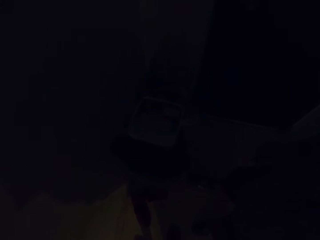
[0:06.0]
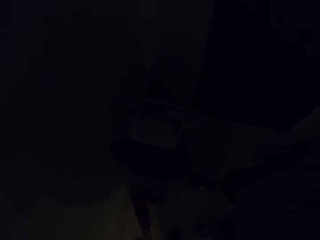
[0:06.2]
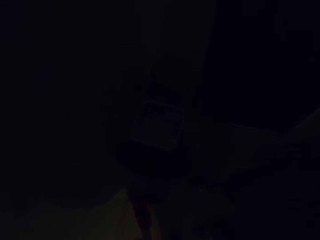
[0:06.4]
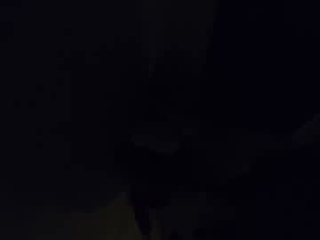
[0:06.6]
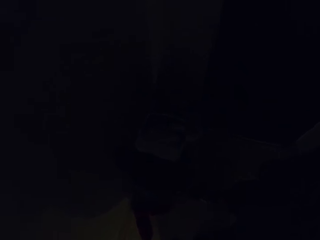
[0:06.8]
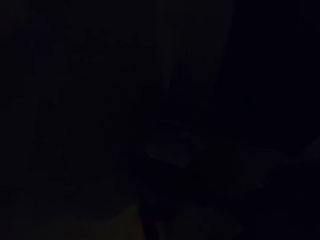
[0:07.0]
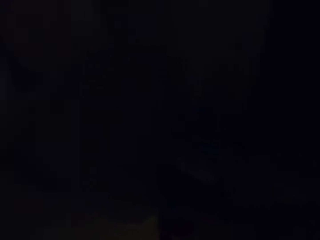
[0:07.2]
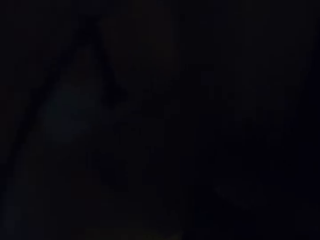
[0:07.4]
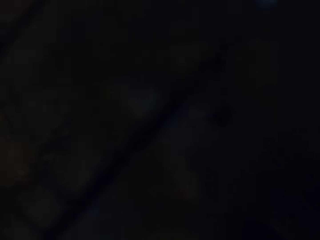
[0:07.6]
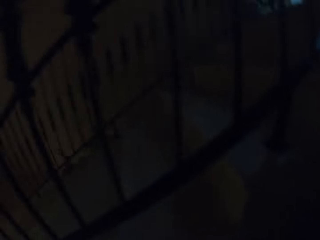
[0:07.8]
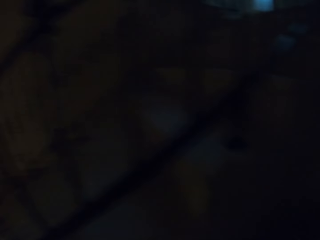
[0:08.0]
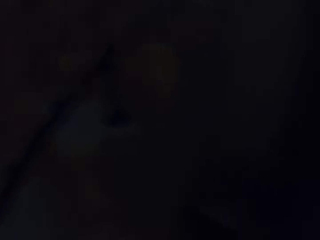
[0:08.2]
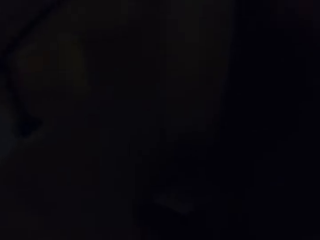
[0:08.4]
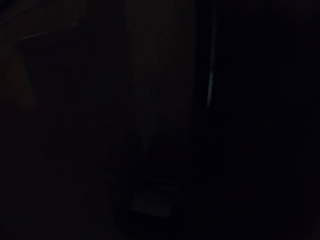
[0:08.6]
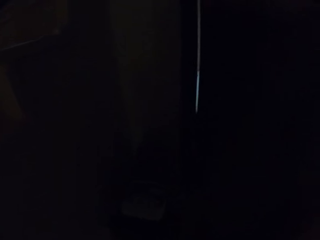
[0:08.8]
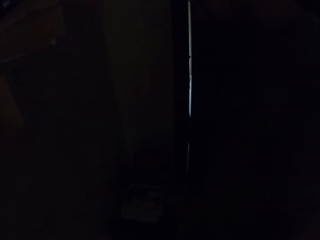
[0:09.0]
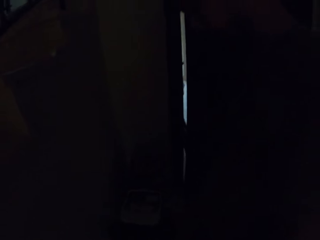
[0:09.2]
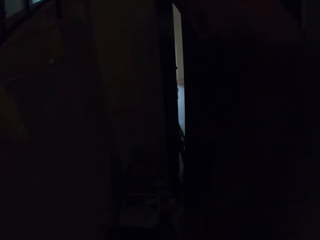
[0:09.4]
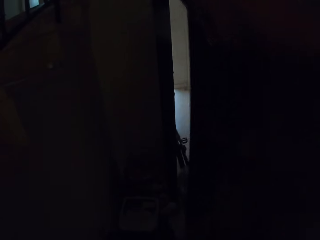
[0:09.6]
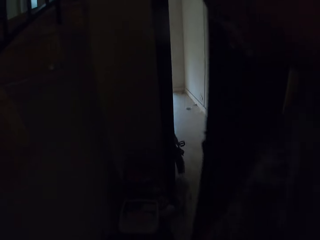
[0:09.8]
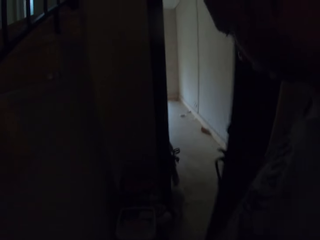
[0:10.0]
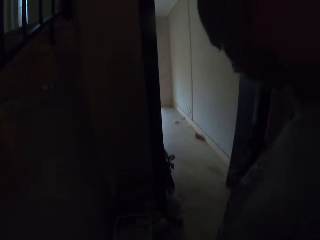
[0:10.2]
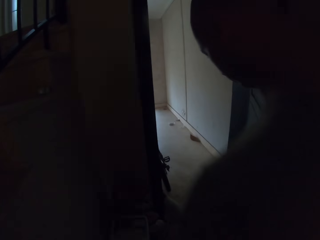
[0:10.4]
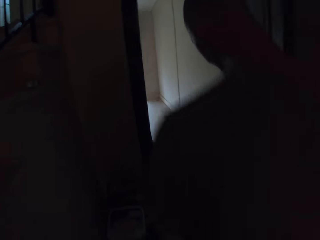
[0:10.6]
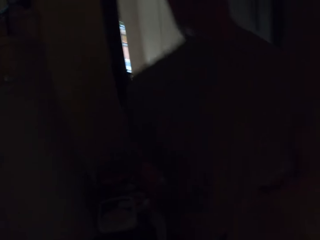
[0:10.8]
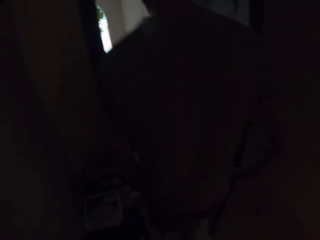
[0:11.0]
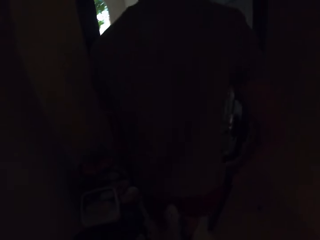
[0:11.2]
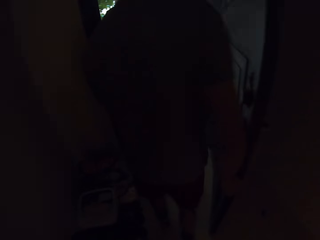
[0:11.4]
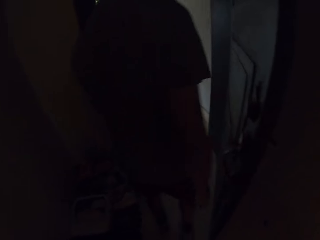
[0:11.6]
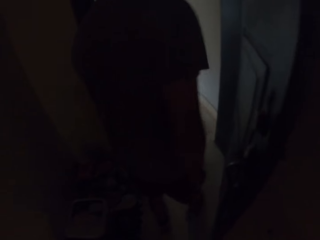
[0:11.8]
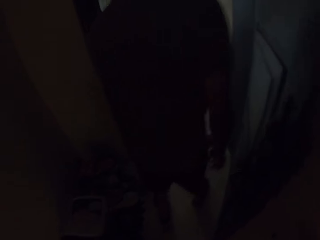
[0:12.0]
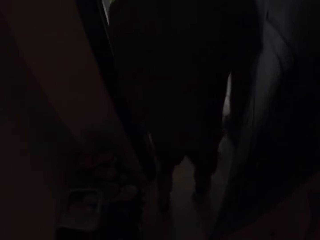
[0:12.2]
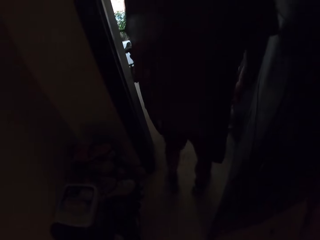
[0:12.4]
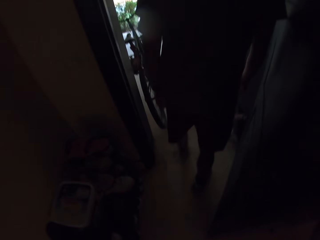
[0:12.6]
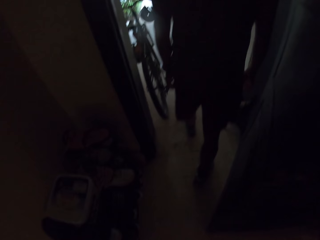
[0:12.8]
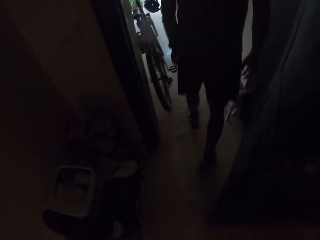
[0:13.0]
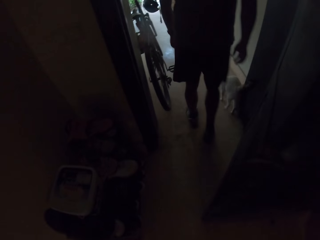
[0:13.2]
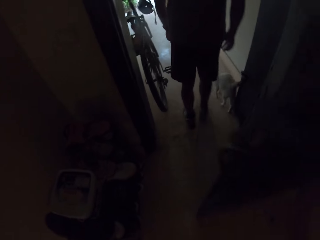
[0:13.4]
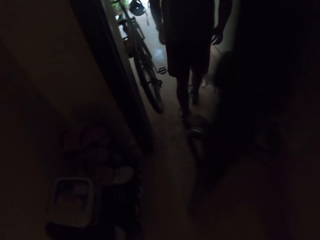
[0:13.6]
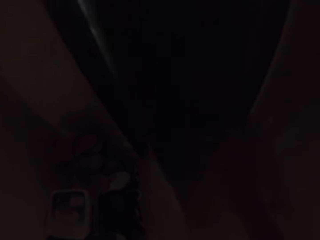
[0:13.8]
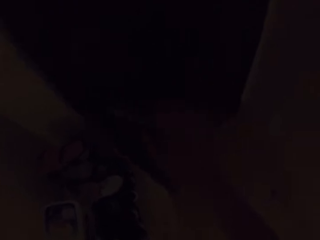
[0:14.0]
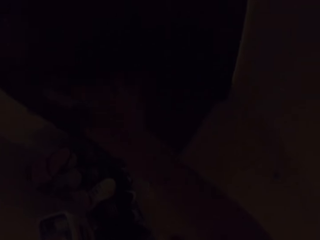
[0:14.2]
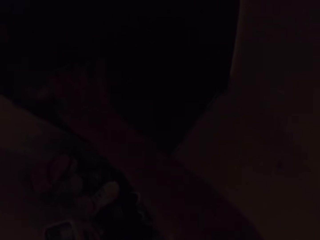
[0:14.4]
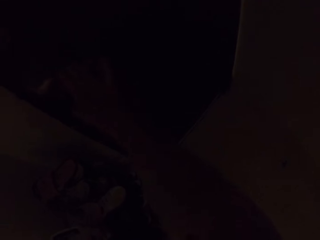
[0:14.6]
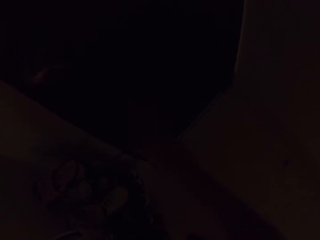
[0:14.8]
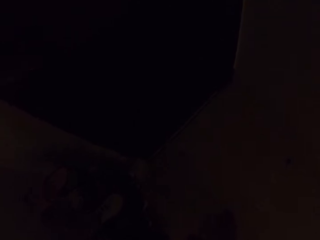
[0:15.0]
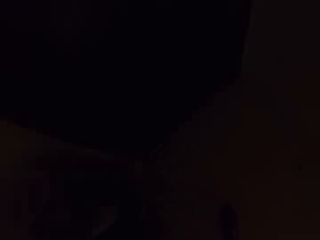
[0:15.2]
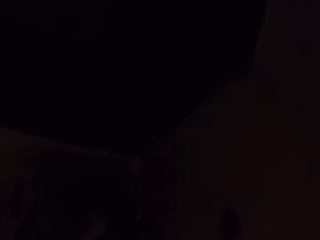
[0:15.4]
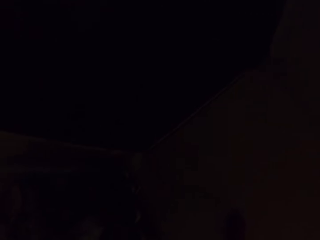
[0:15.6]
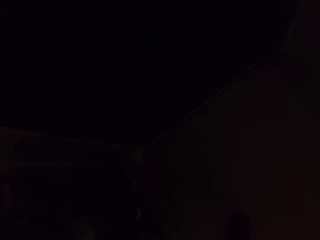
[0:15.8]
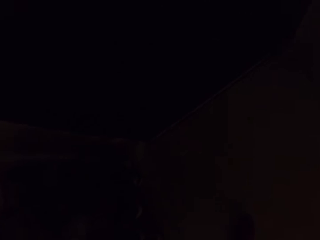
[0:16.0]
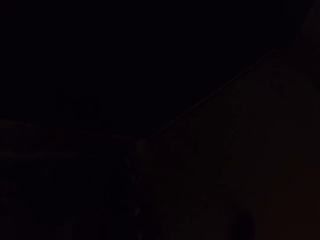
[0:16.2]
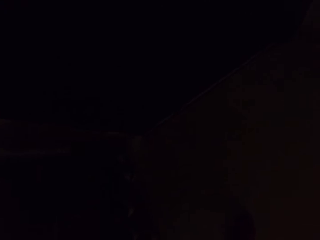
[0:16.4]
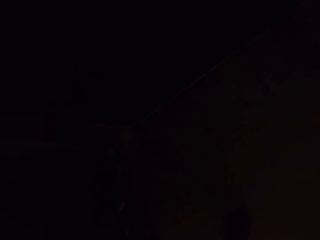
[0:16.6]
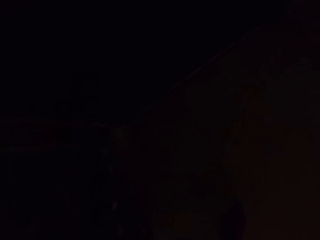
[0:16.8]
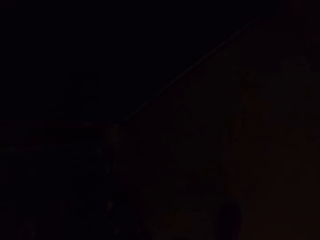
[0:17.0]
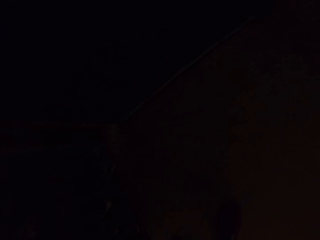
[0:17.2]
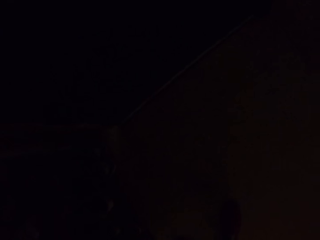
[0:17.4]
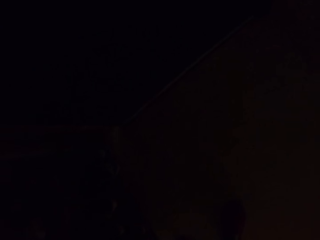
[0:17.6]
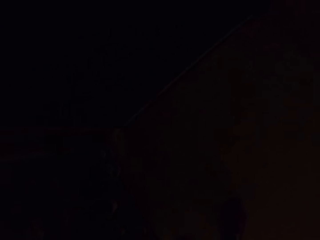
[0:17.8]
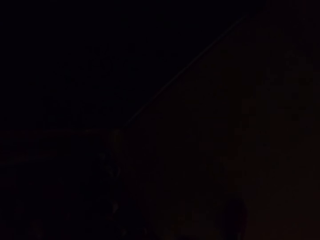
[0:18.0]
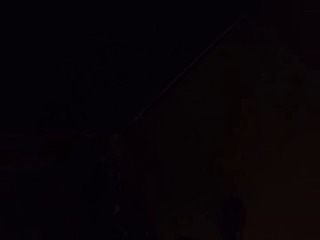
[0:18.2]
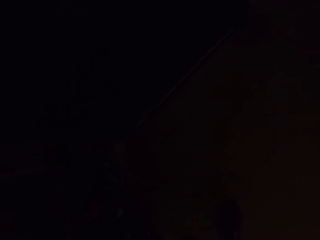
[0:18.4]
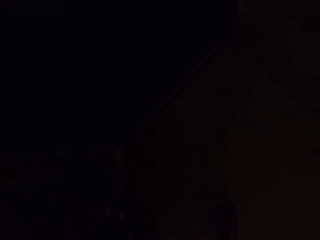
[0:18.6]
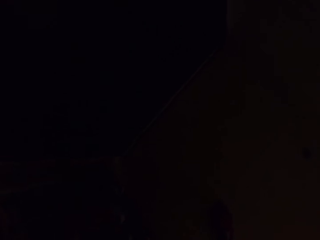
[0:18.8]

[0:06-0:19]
The camera wearer looks at the shoes. A man talks. The camera wearer looks around. The man opens the door. The man walks and talks. The camera wearer talks. They close the door.

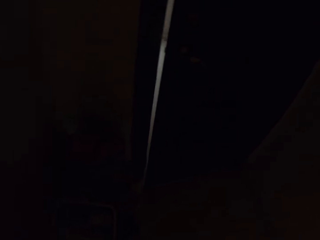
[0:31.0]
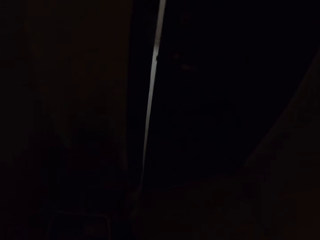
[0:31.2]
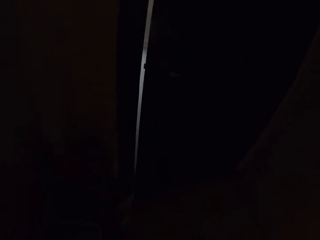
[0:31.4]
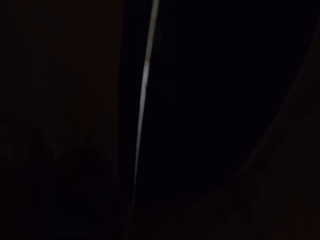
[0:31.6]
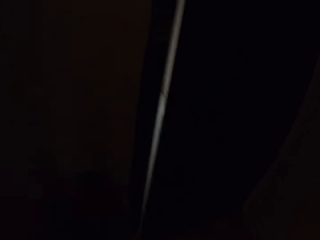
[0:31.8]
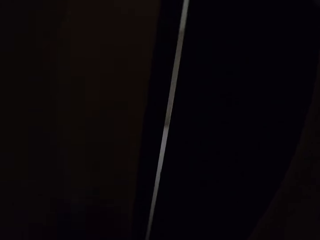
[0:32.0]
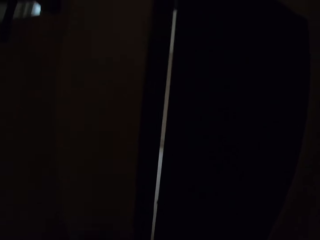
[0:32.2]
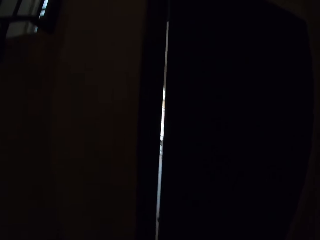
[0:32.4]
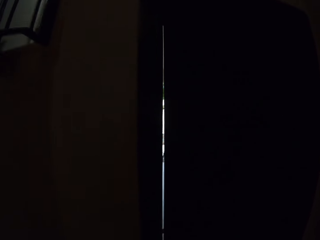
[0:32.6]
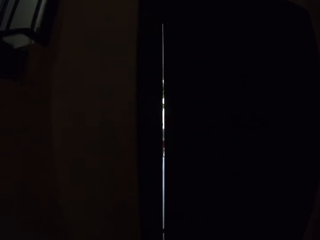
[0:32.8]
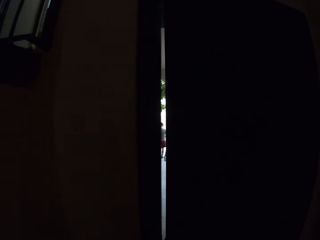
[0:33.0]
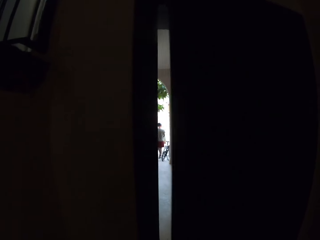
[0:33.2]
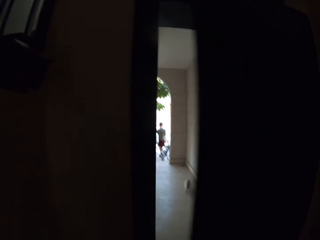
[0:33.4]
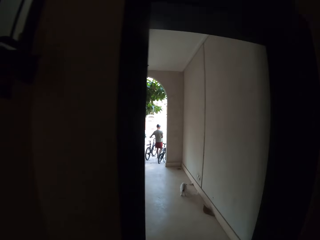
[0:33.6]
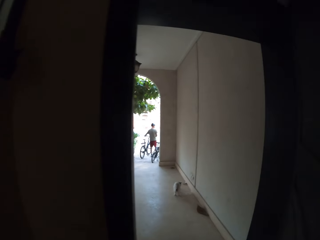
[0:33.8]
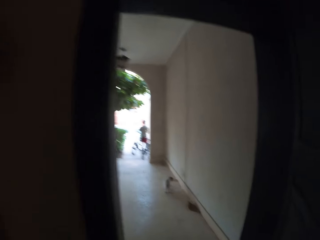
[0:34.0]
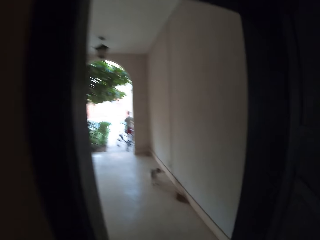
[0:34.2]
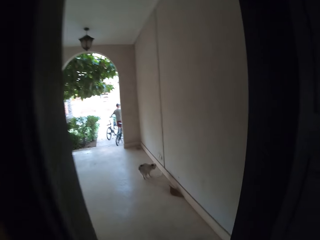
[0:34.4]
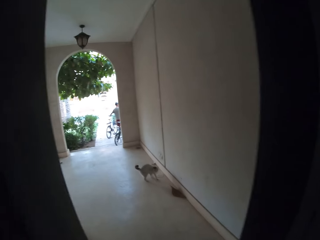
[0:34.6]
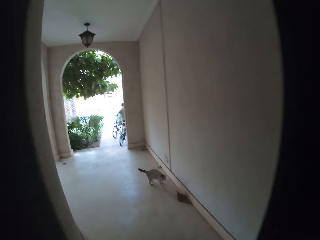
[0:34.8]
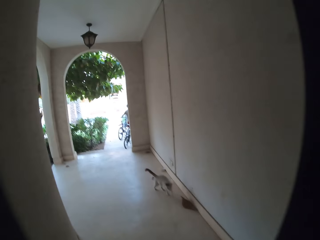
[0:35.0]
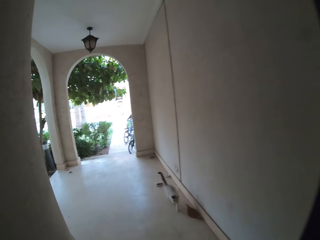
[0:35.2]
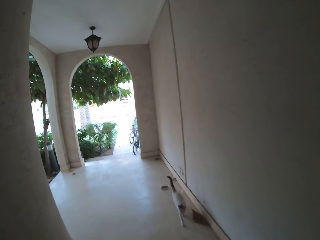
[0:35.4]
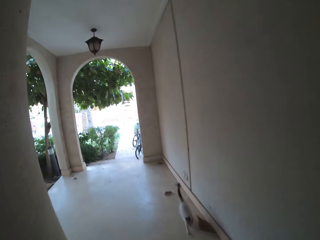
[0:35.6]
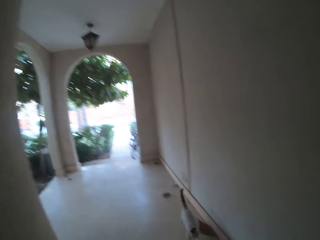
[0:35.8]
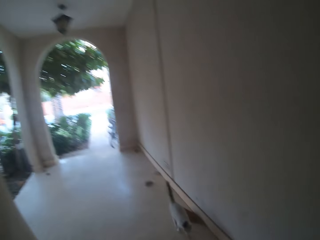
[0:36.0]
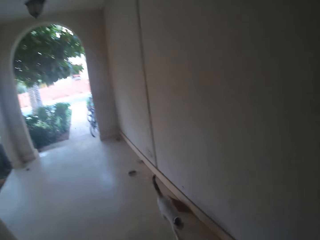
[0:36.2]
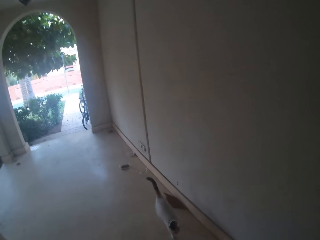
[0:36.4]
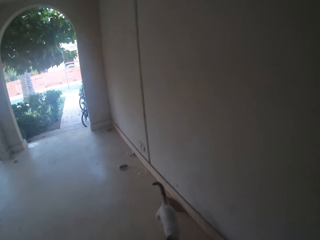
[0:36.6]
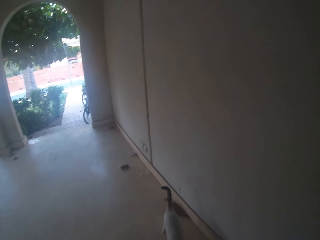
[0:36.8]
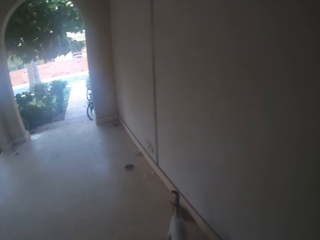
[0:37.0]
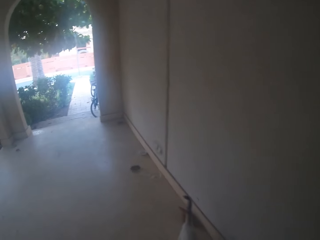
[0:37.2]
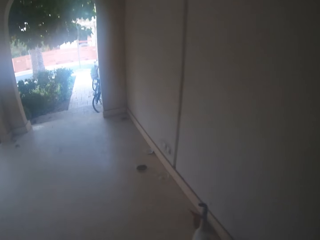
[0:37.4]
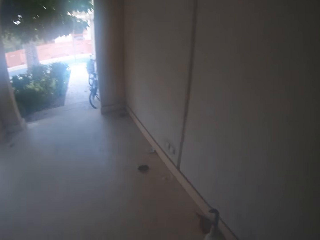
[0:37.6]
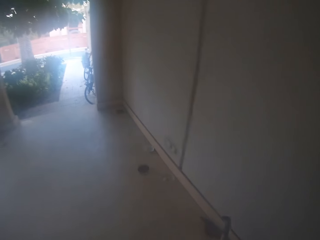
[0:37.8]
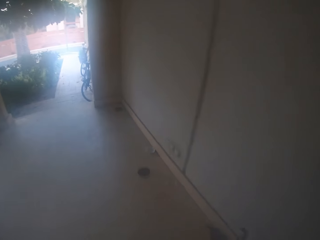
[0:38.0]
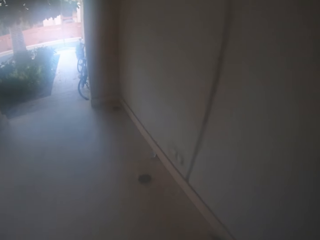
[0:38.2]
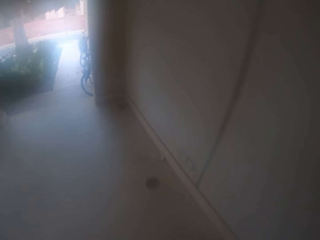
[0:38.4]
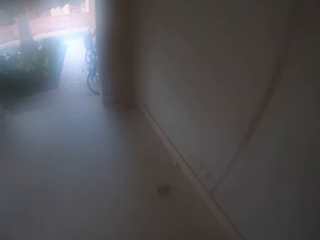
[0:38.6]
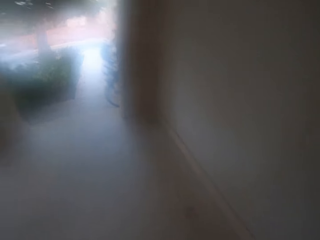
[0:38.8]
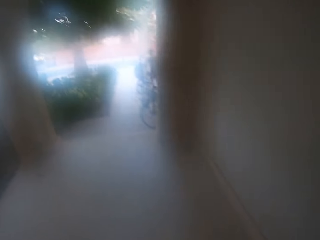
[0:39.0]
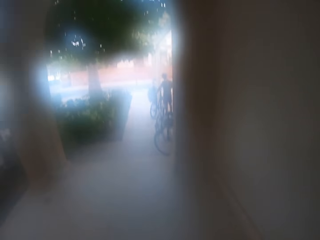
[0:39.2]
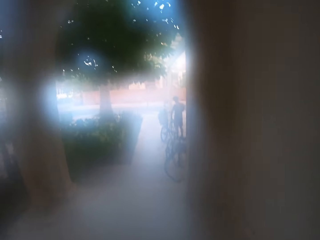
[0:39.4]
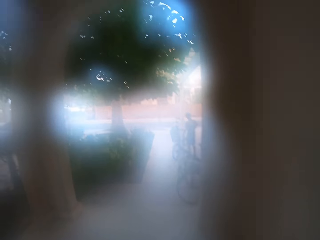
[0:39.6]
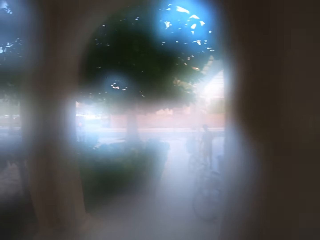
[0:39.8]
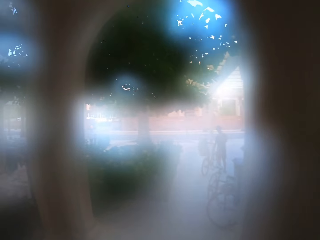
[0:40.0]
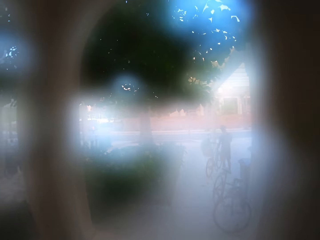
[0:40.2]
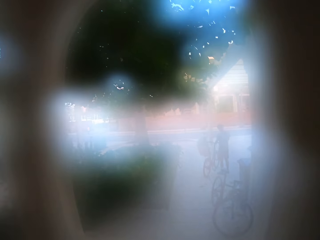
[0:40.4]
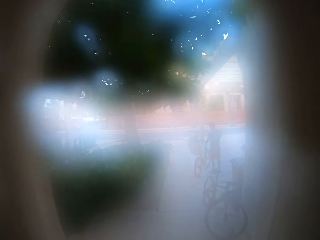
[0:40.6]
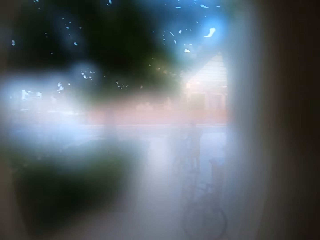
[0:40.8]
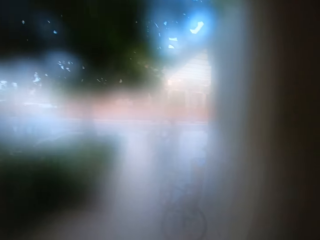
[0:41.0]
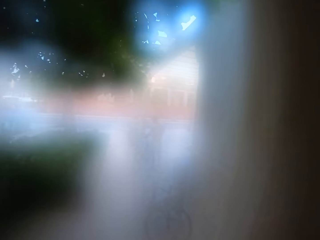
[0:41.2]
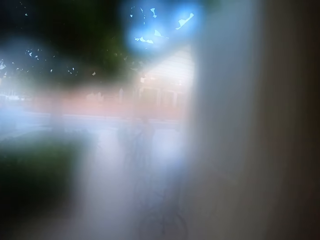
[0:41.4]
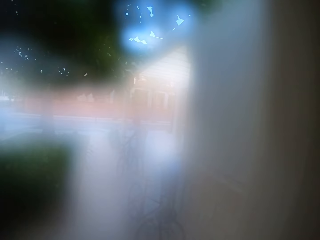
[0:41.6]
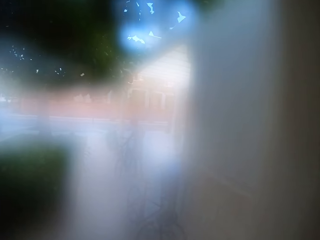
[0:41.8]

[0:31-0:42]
The camera wearer opens the door to get out. They walk and talk.
